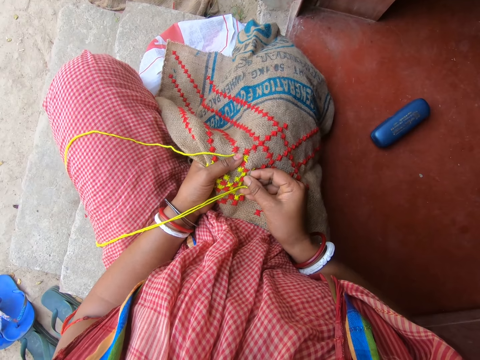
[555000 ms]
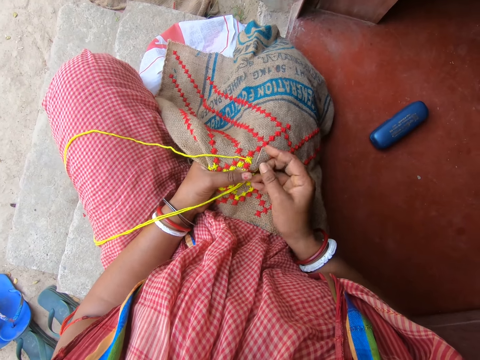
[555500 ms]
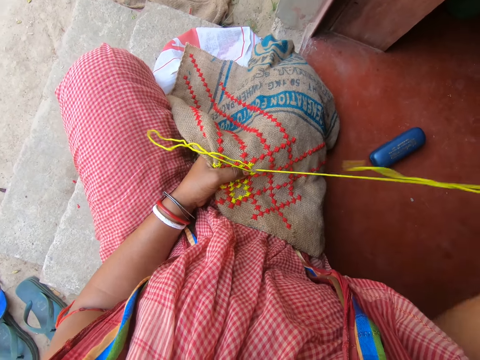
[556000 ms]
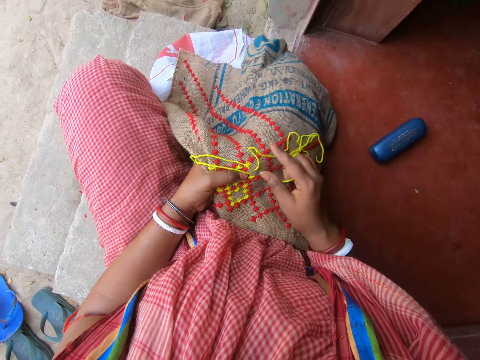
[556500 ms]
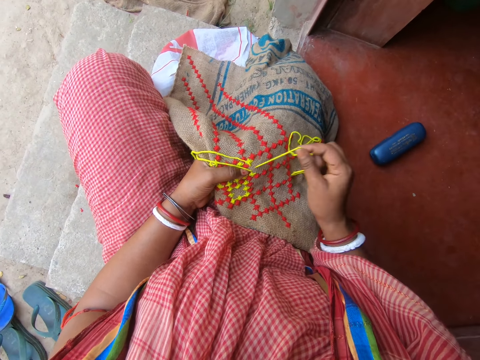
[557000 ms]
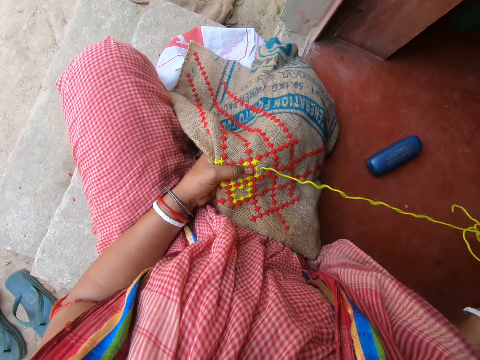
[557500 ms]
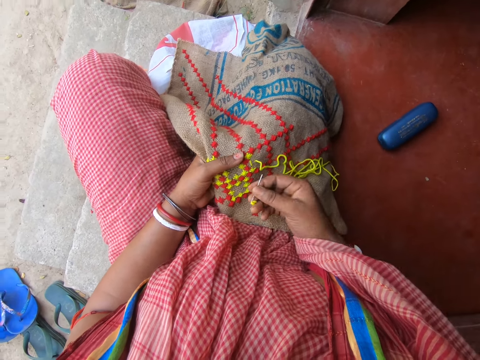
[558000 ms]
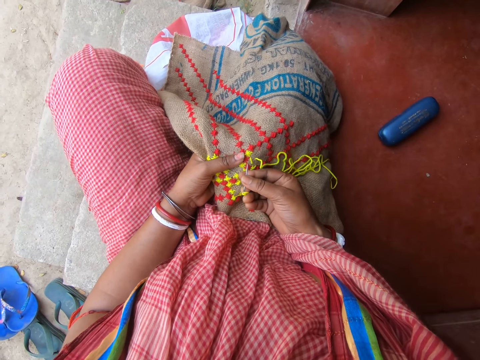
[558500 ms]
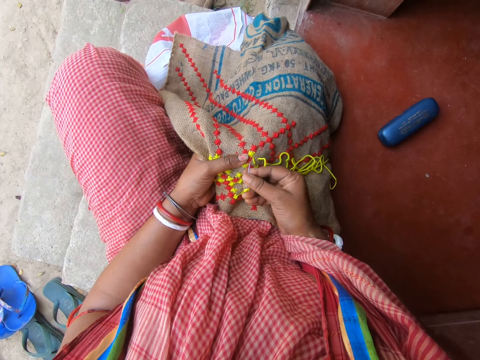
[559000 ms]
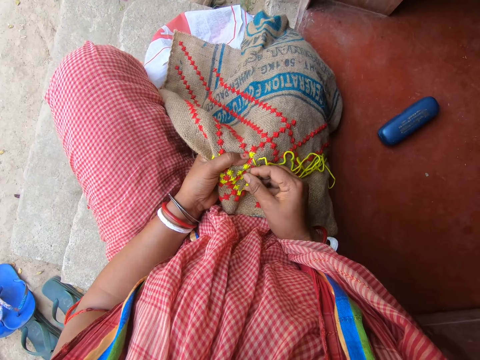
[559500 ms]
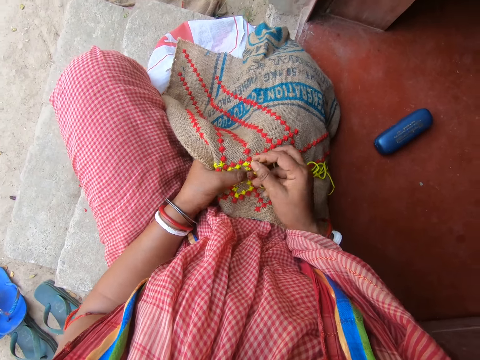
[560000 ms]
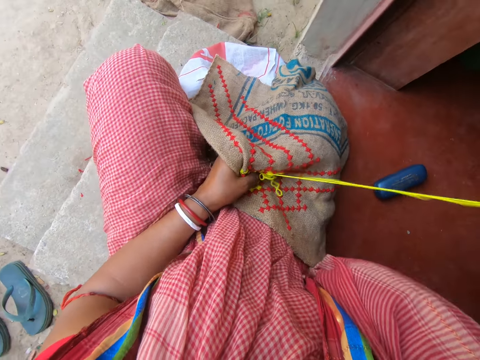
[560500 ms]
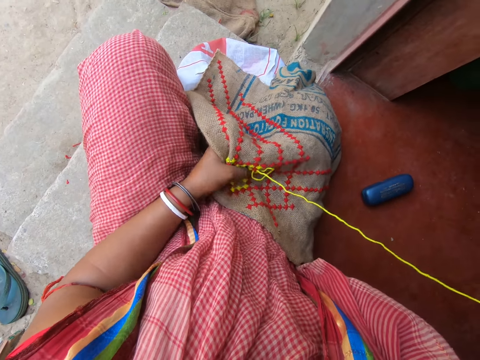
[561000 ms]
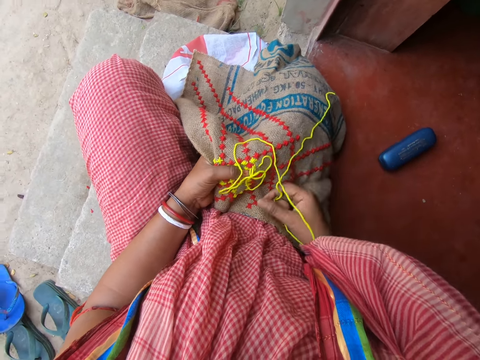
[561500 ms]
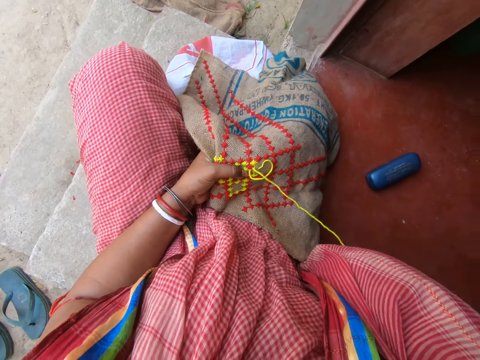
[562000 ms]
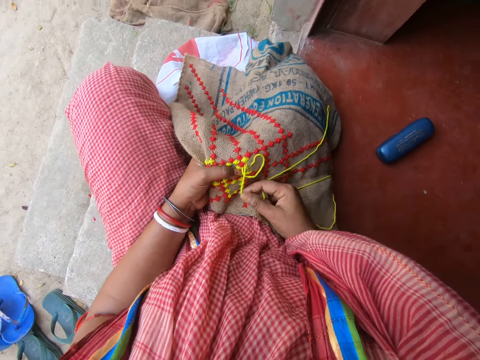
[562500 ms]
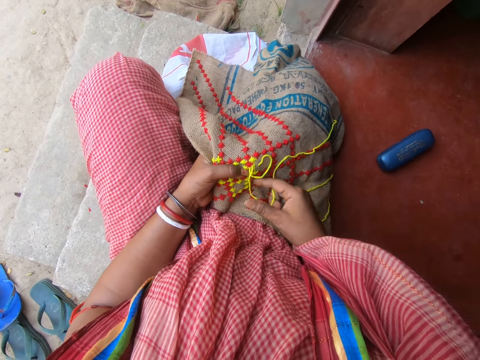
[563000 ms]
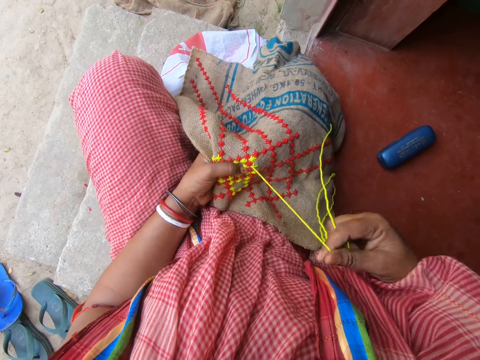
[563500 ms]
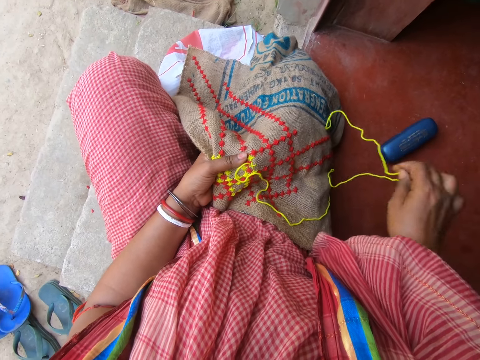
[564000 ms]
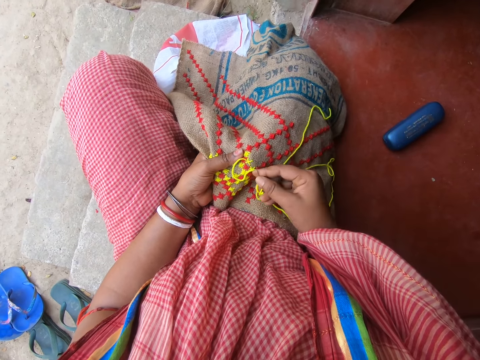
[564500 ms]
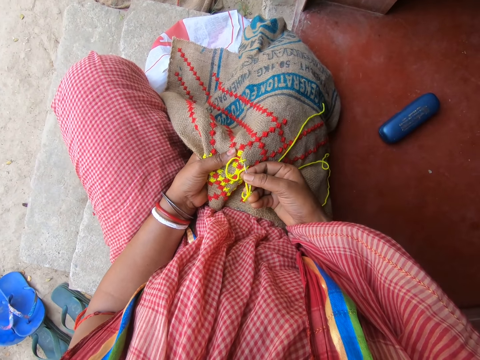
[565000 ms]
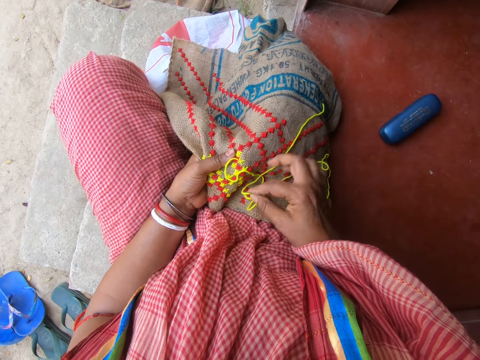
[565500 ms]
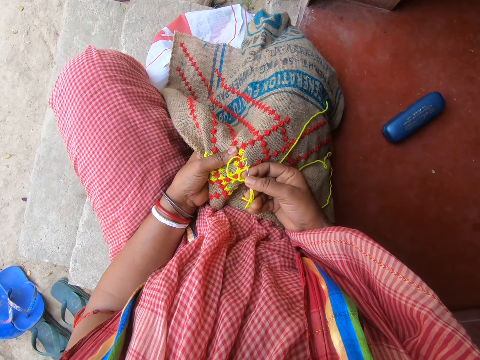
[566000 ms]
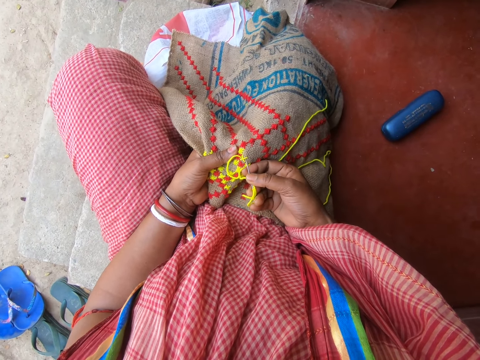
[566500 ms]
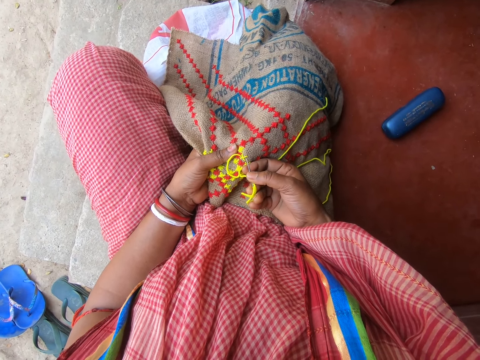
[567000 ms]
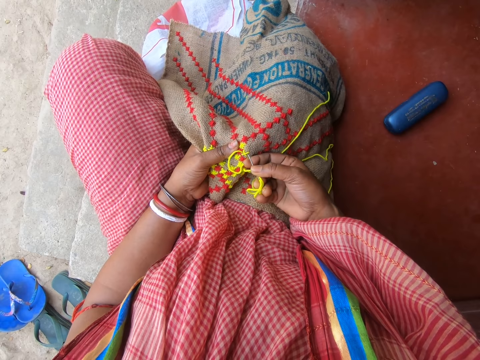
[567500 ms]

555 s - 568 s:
The camera wearer sews the mat with a needle. They sew the mat with the needle repeatedly.

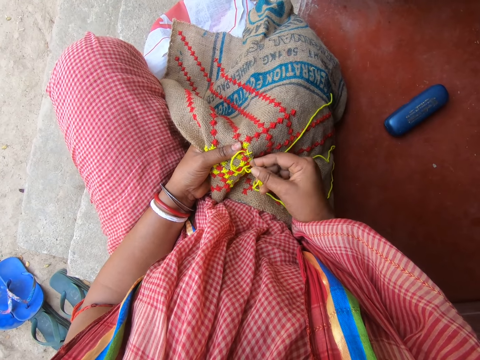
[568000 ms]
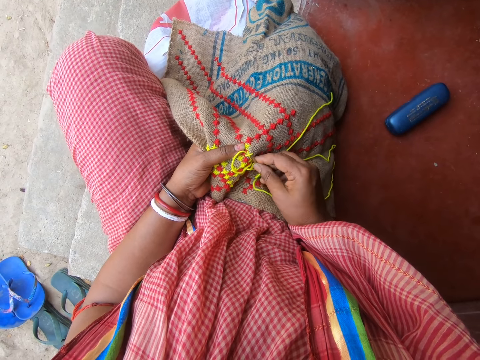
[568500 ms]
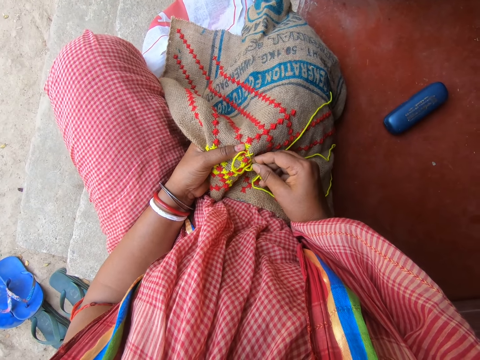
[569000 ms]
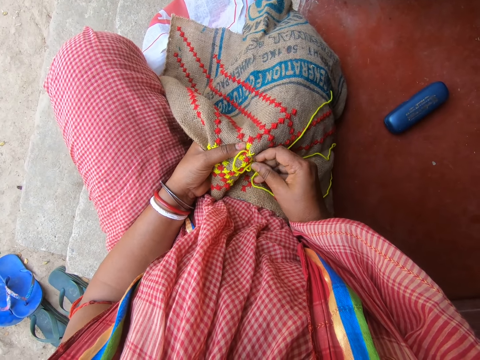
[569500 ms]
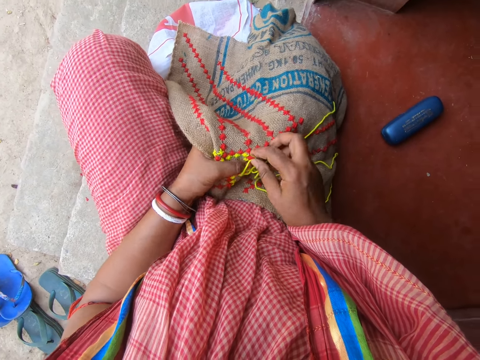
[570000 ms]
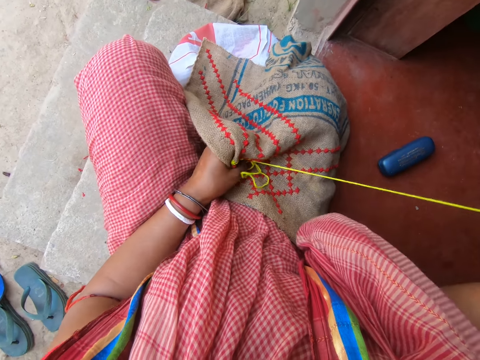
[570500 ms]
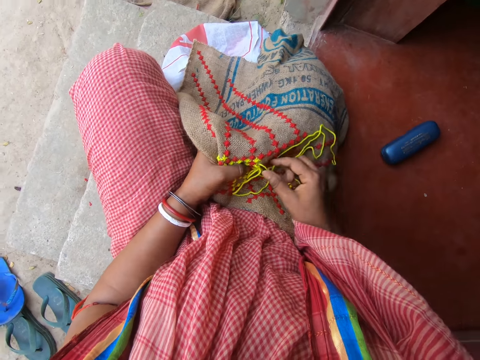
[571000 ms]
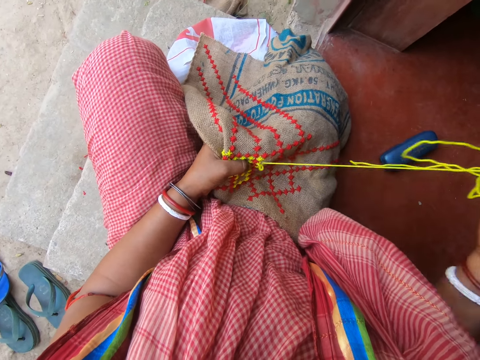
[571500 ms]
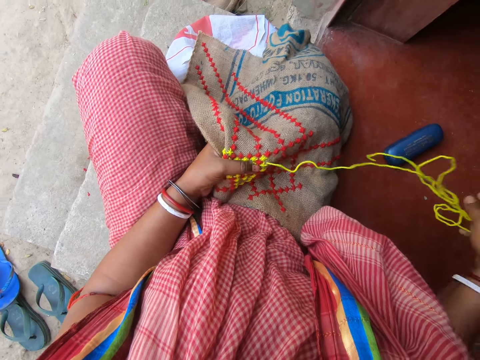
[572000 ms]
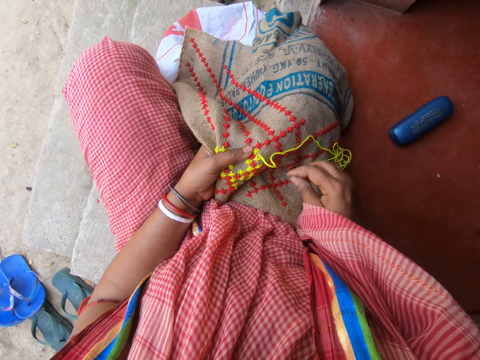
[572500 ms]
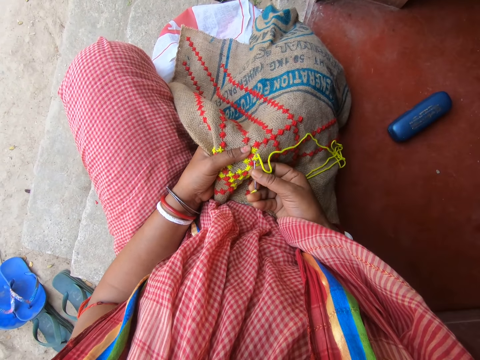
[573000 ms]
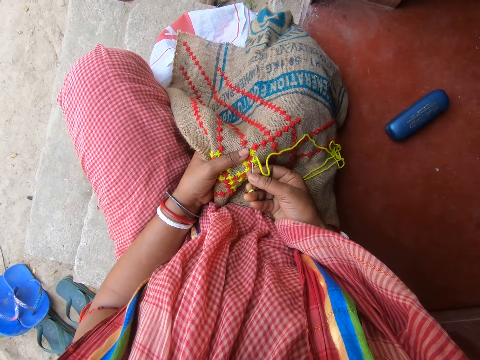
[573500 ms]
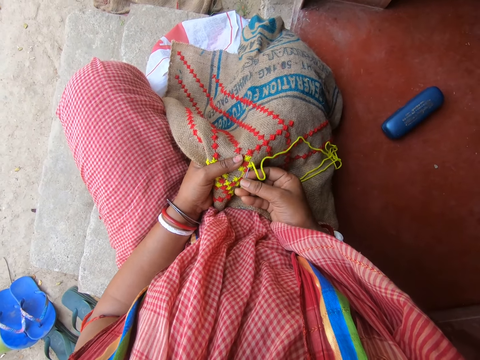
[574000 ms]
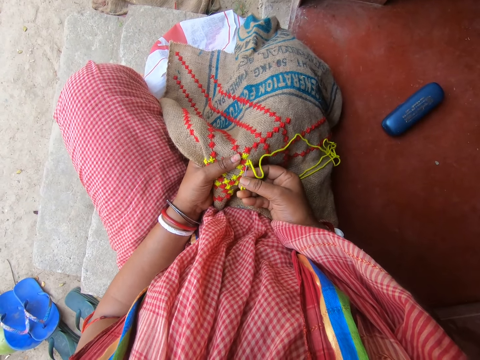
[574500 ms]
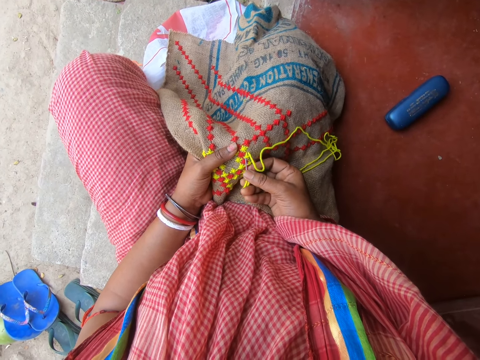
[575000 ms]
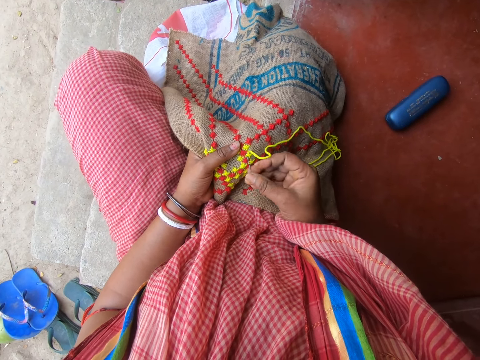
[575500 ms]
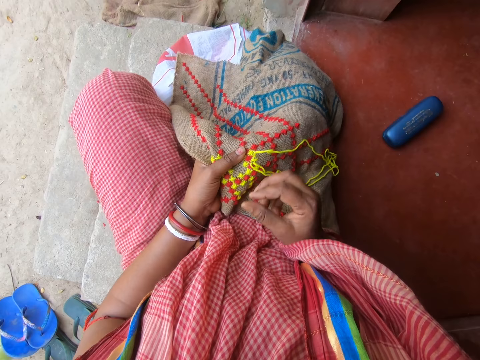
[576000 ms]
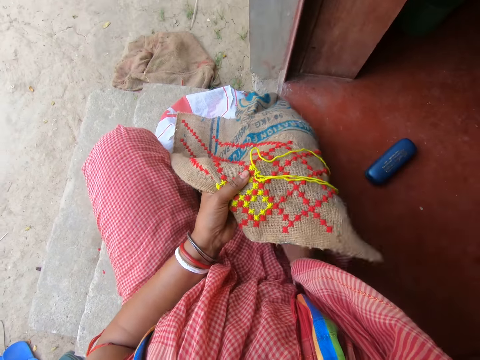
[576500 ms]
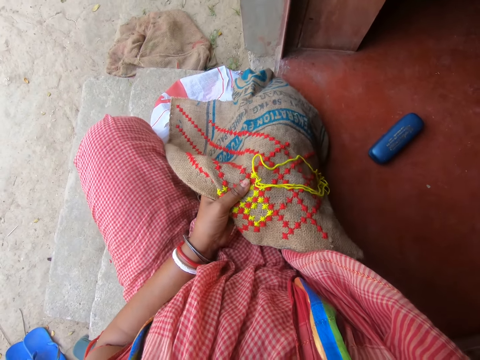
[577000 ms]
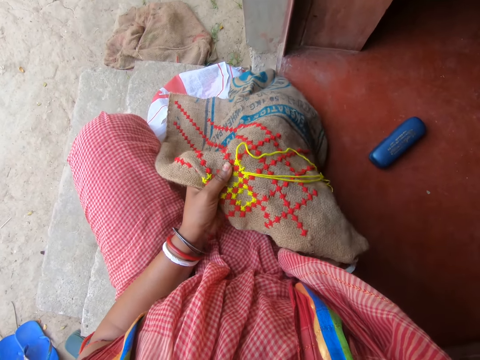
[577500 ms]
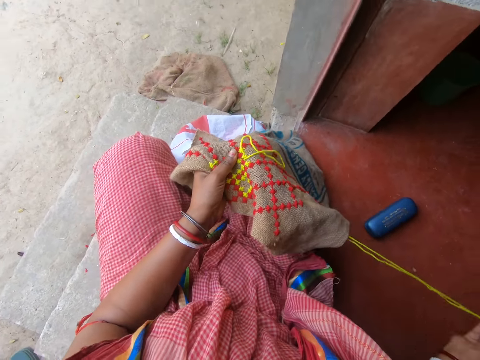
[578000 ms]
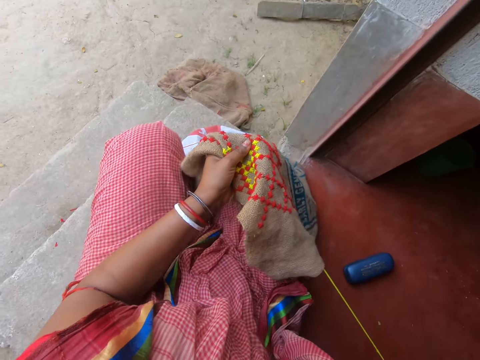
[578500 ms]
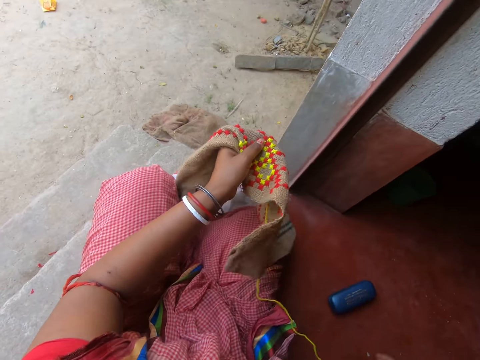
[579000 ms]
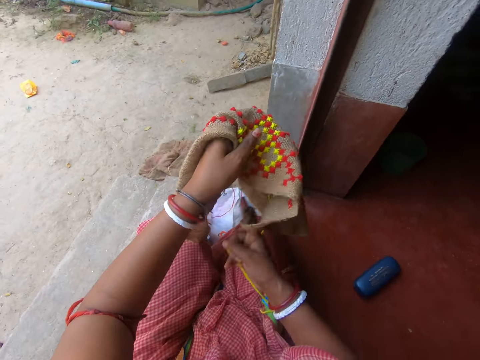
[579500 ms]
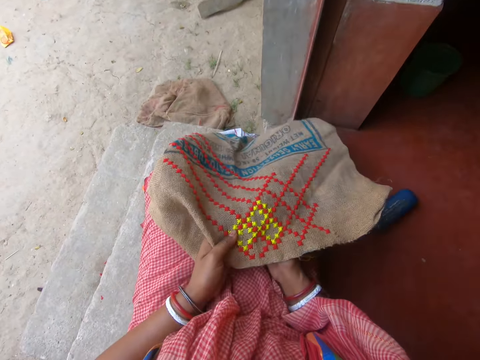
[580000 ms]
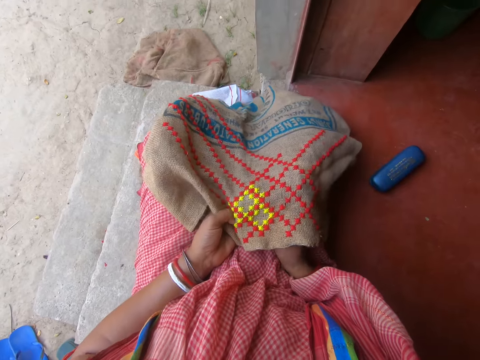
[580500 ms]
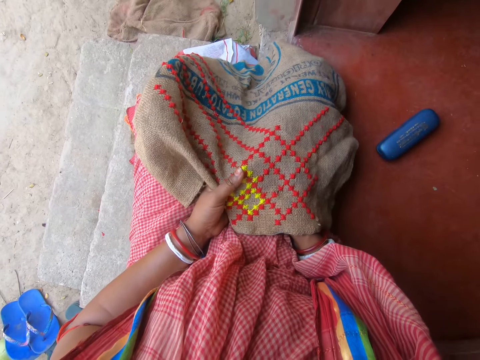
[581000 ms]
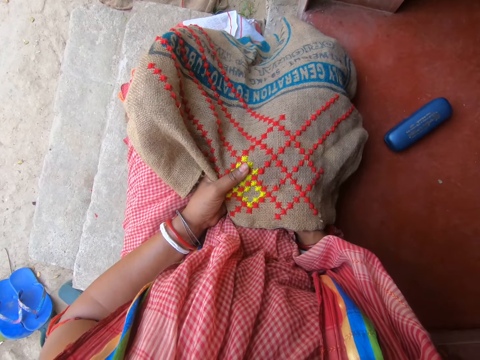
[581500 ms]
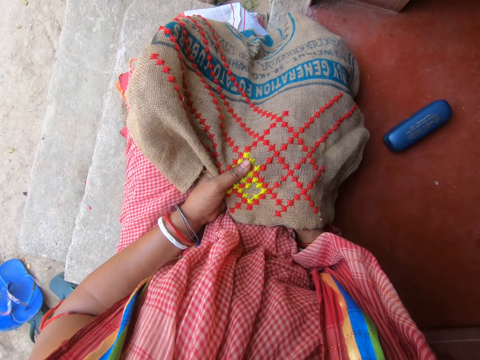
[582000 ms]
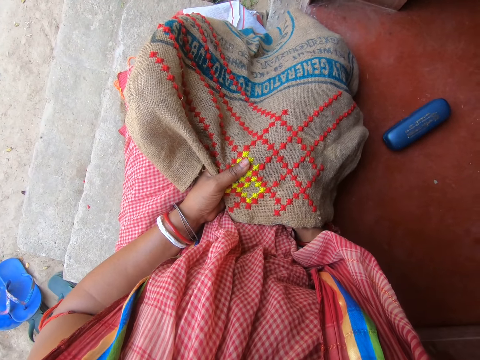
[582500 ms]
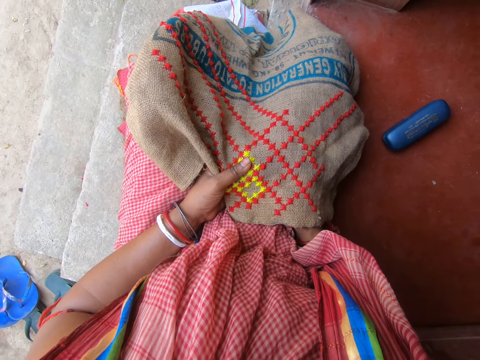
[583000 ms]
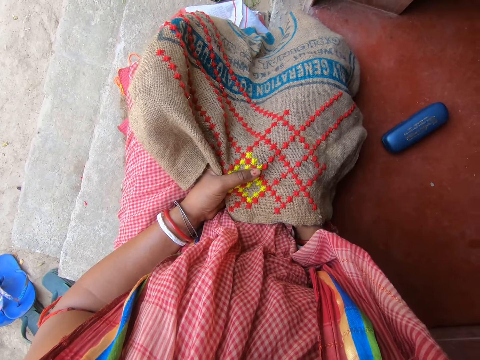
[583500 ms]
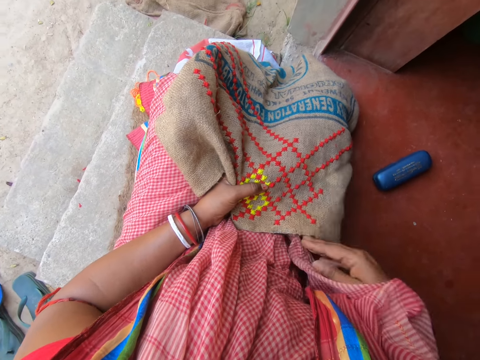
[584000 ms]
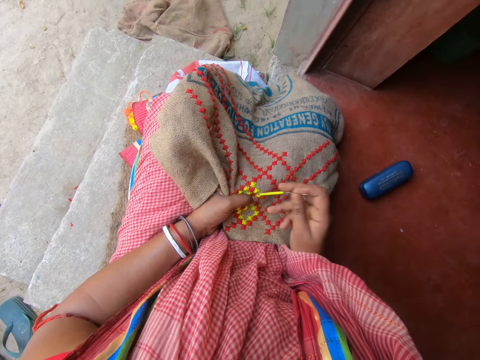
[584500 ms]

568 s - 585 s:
The camera wearer sews the mat with a needle. She sews the mat with the needle again. She lifts the piece of fabric from her thighs with her left hand. She drops the piece of fabric on her thighs with both hands. She sews on the piece of fabric with a threaded needle in her right hand.
